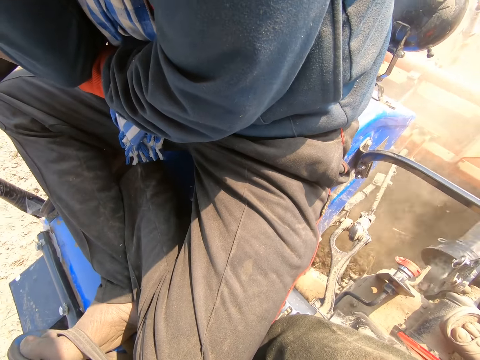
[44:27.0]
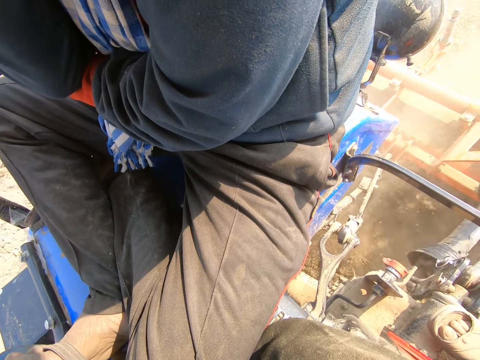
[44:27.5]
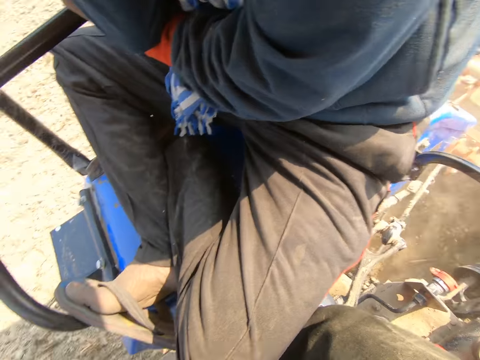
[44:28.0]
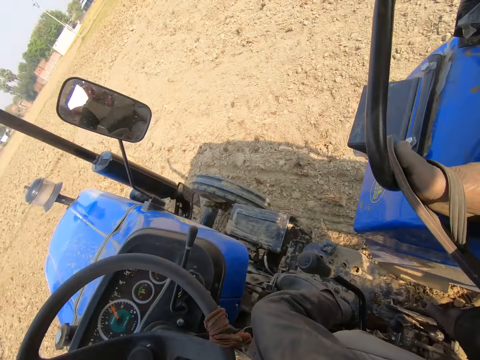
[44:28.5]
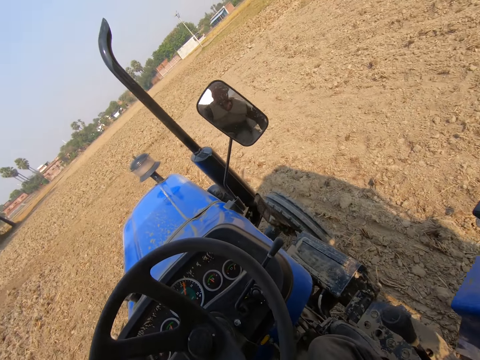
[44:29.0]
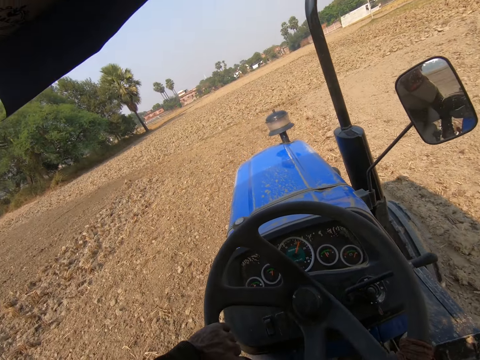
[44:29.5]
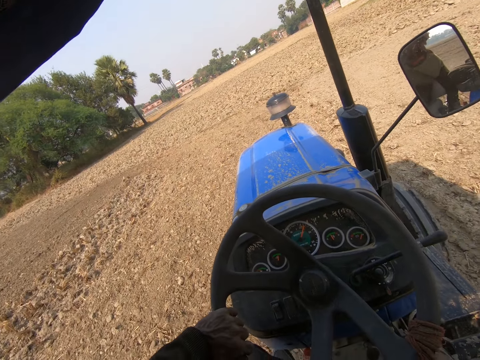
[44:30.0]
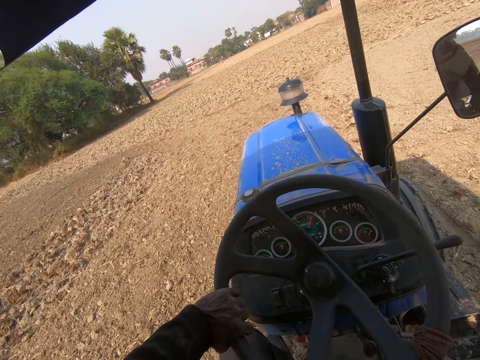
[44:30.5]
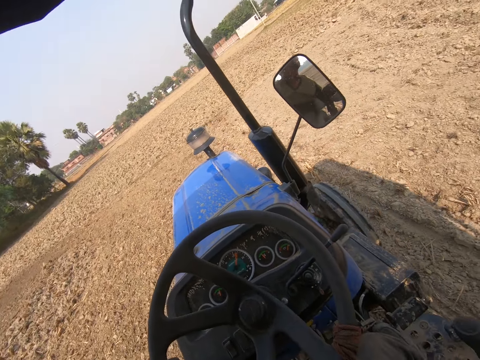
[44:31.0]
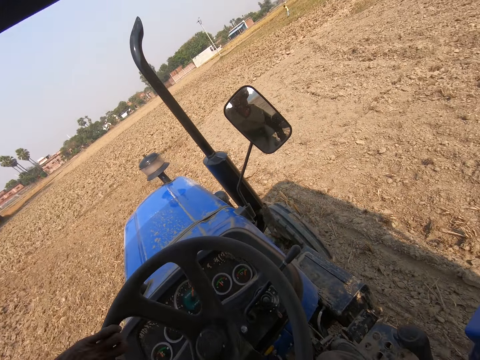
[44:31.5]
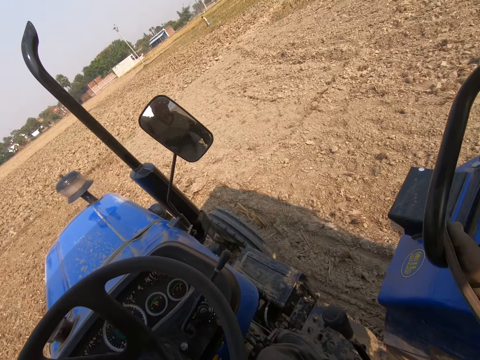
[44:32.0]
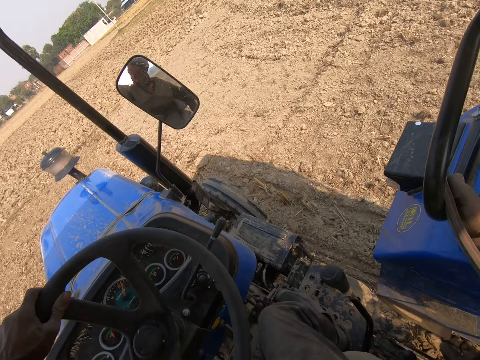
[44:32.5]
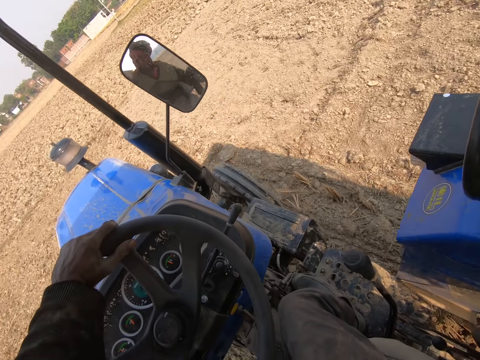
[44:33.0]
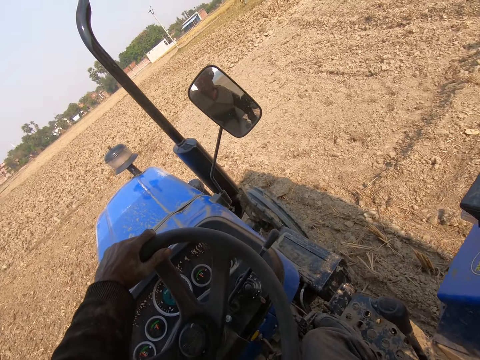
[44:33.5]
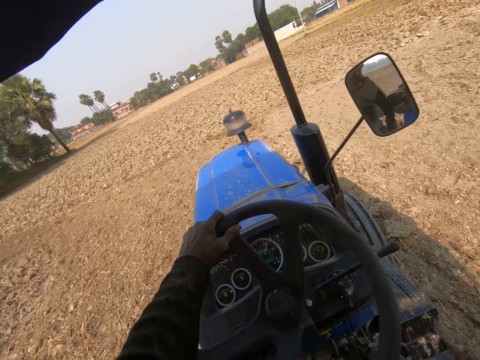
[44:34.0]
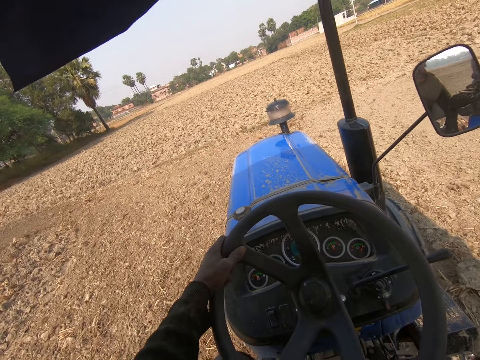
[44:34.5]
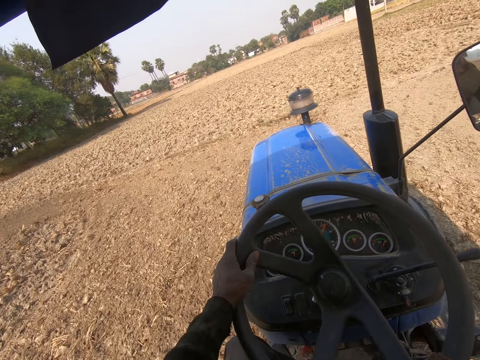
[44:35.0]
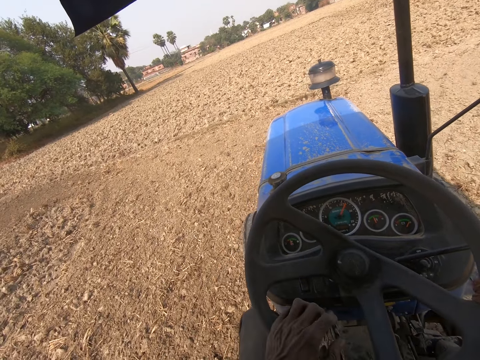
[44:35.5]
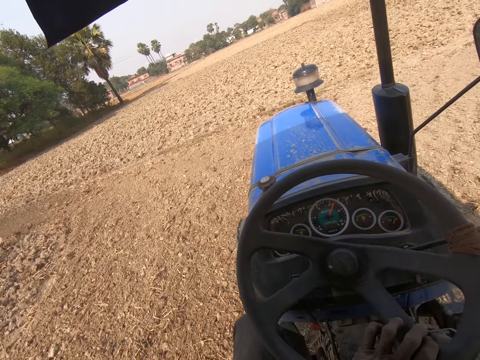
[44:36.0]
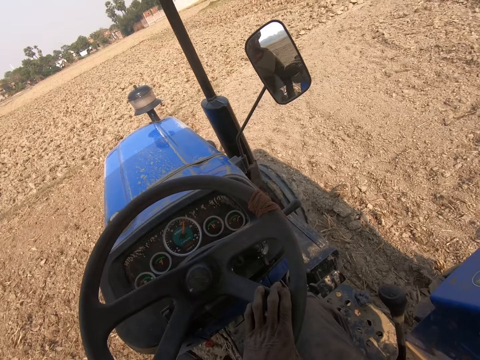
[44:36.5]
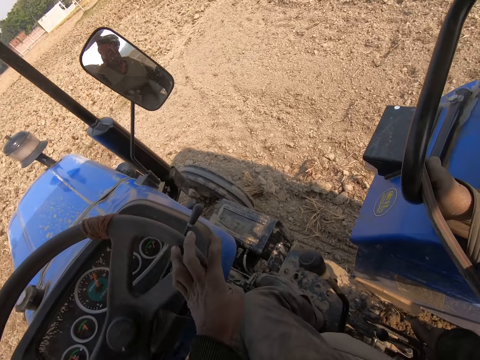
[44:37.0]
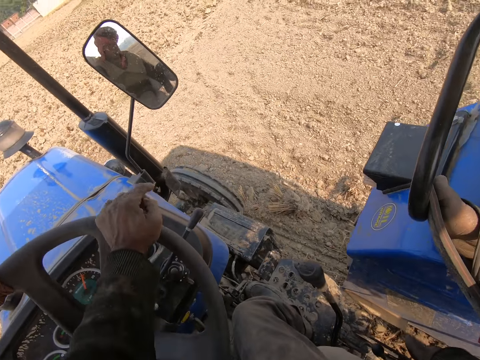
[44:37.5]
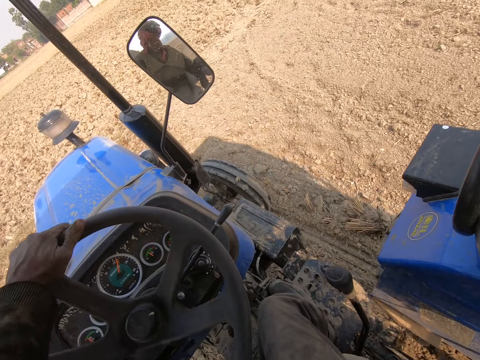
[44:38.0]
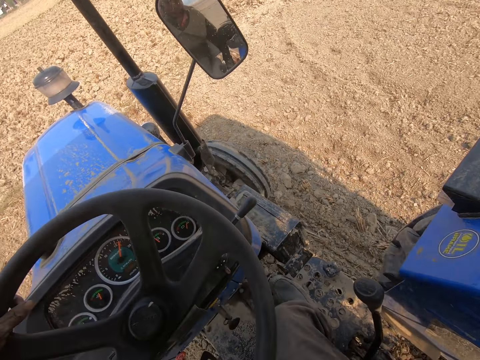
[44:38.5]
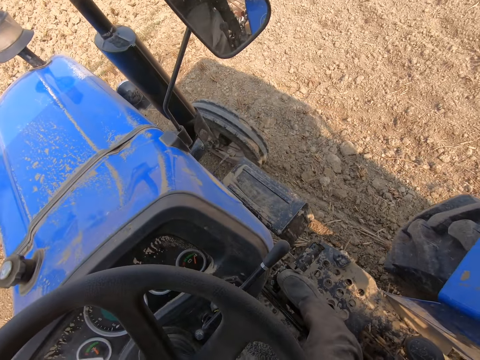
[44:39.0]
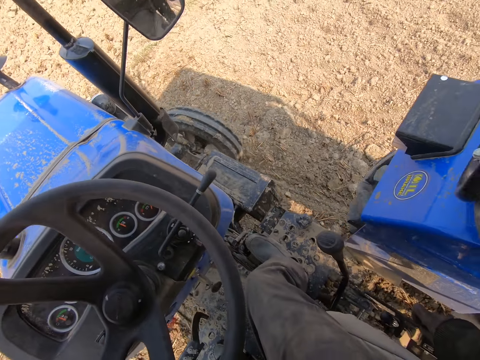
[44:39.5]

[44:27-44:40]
The camera wearer drives the tractor.

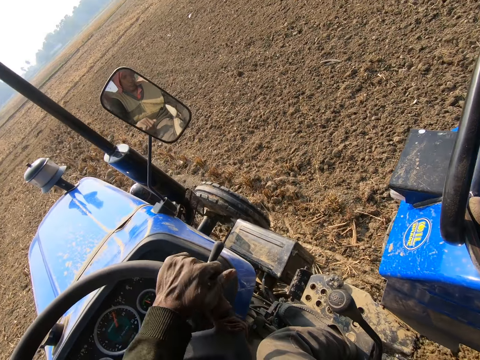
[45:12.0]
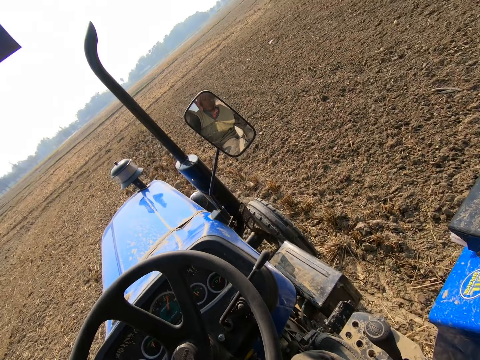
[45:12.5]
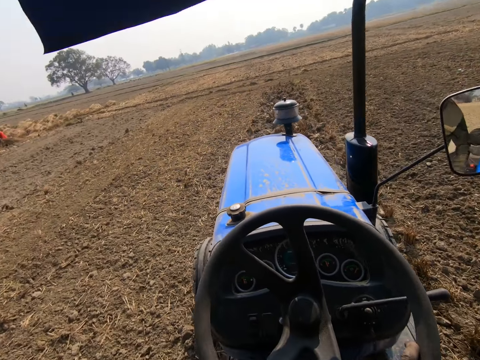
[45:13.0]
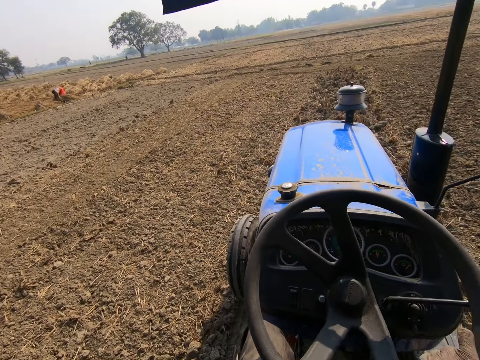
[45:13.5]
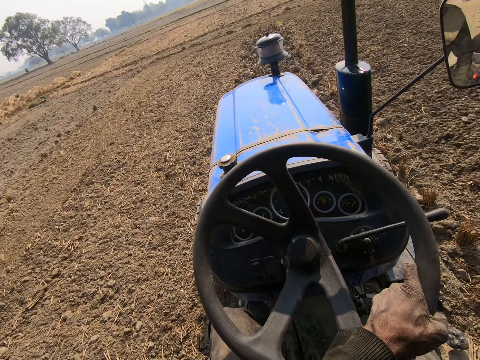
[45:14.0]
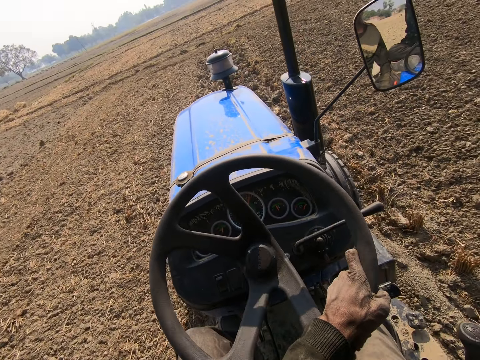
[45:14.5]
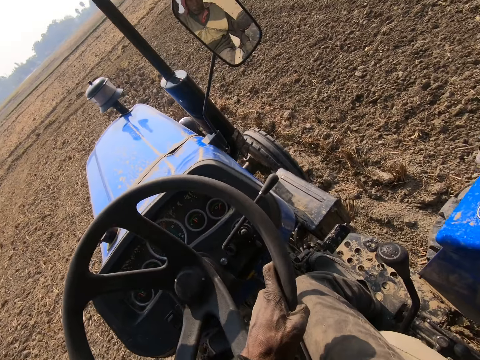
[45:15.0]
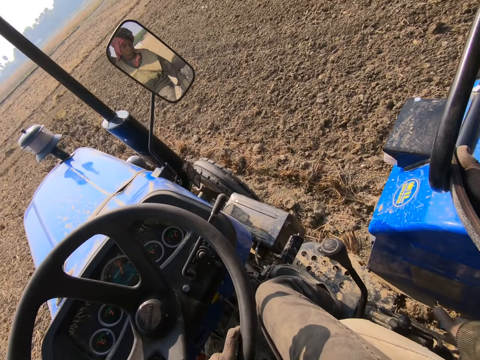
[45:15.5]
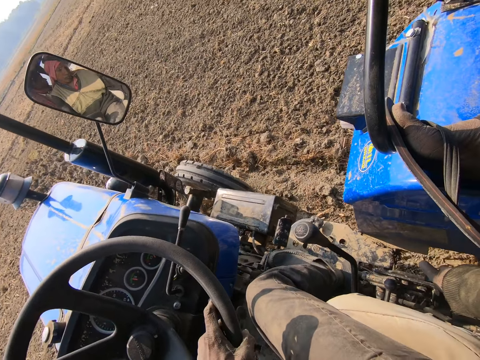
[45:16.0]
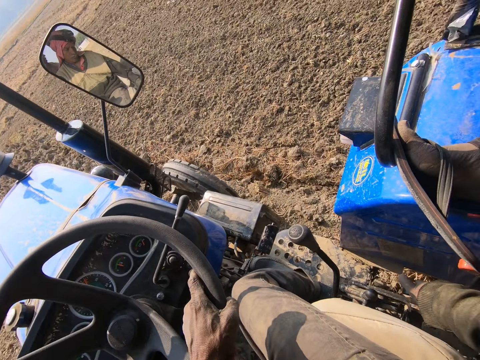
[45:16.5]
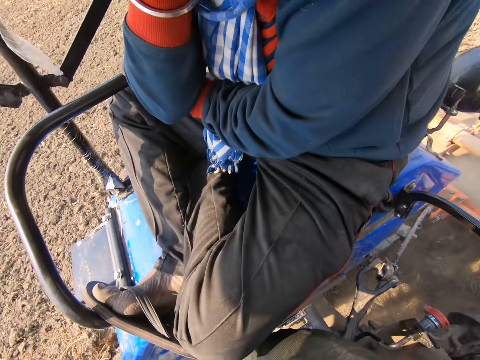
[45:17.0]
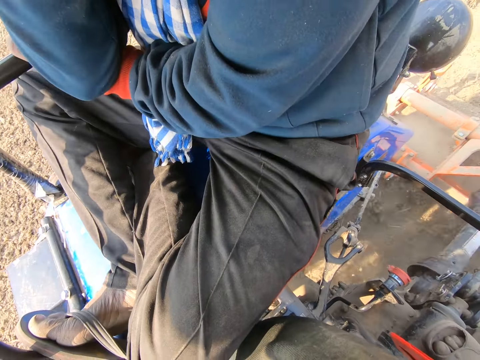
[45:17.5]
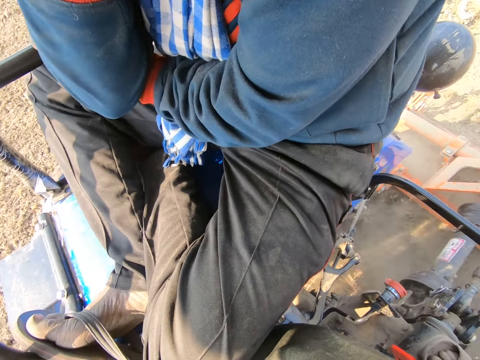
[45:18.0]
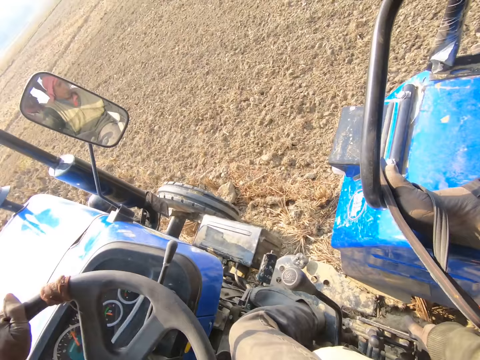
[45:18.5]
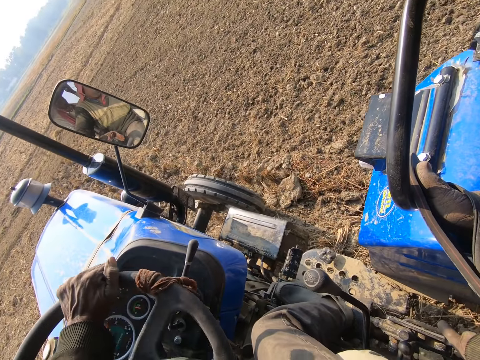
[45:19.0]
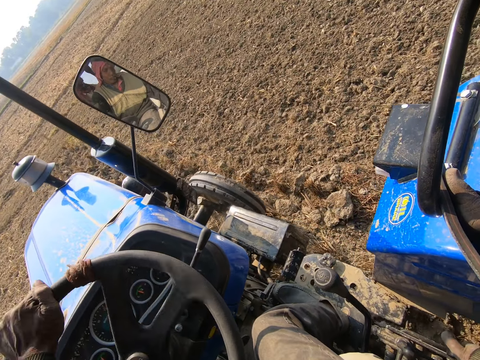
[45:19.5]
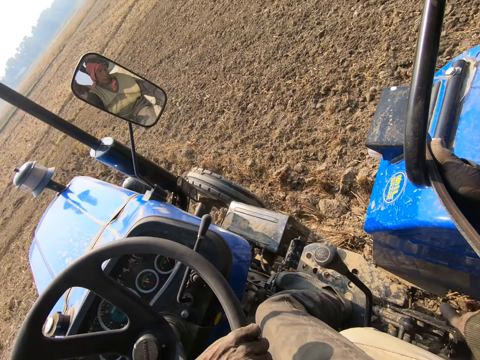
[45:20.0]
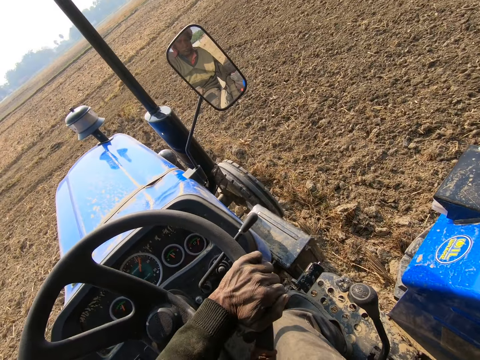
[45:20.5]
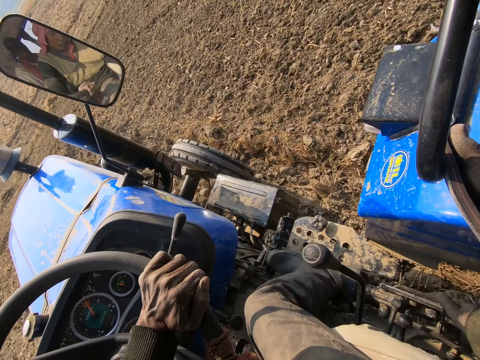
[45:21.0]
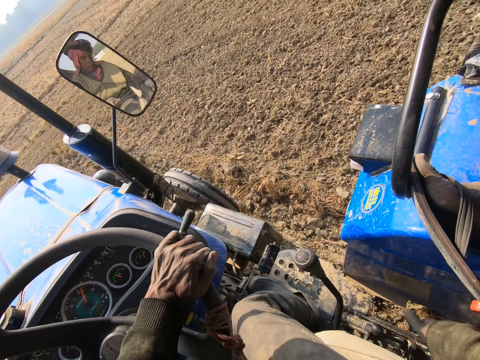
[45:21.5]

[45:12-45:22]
A lady does something. The camera wearer drives the tractor.

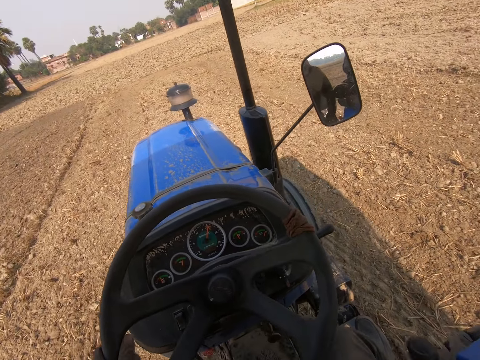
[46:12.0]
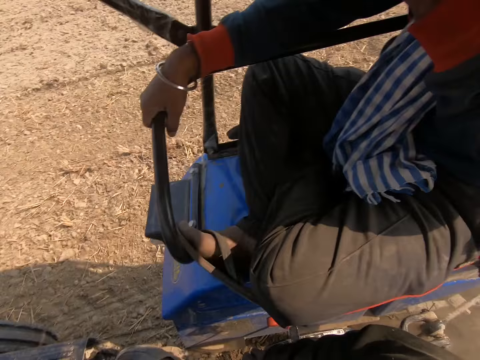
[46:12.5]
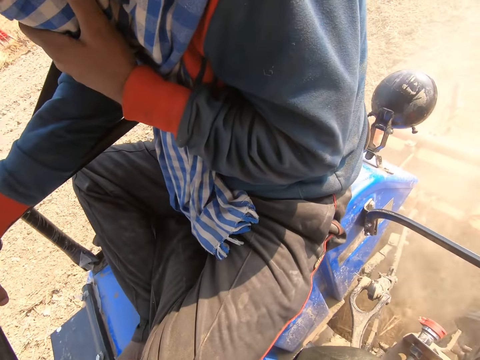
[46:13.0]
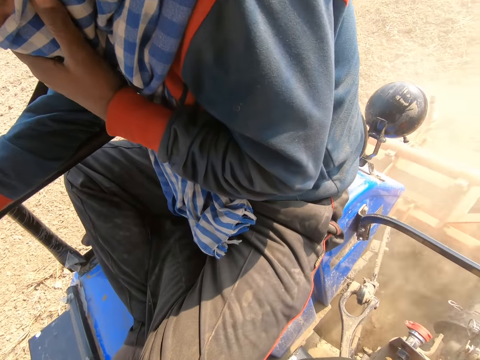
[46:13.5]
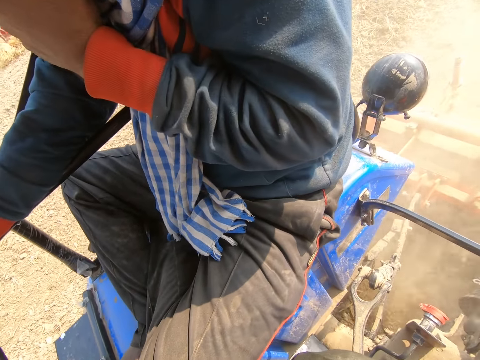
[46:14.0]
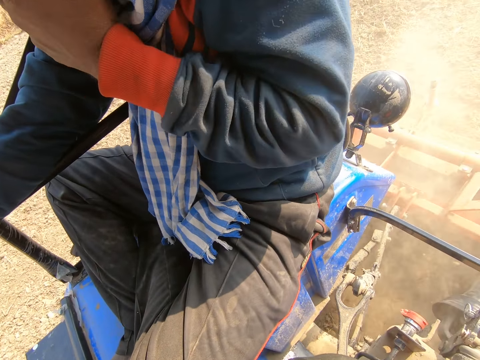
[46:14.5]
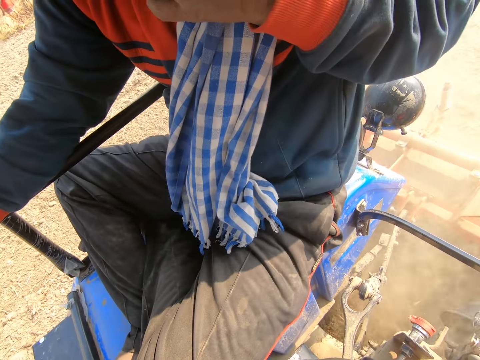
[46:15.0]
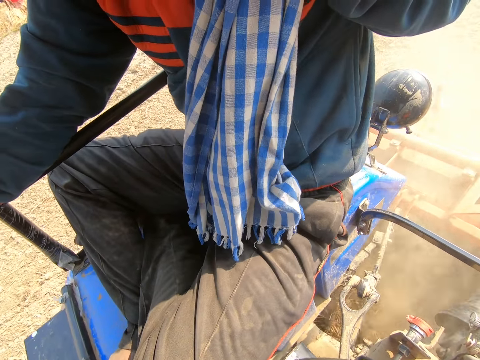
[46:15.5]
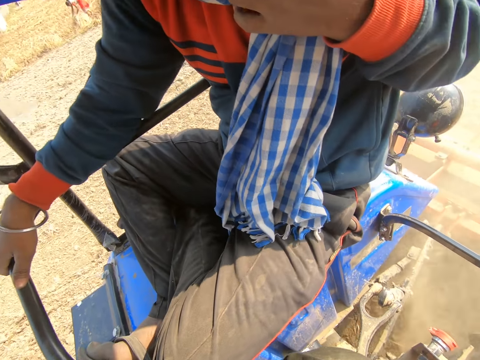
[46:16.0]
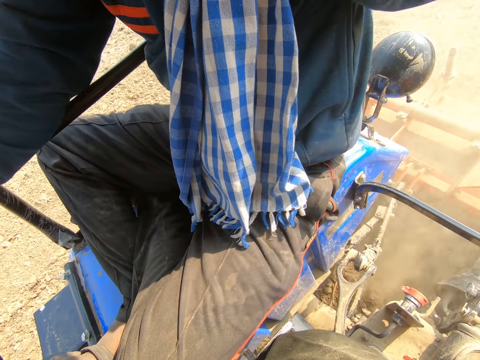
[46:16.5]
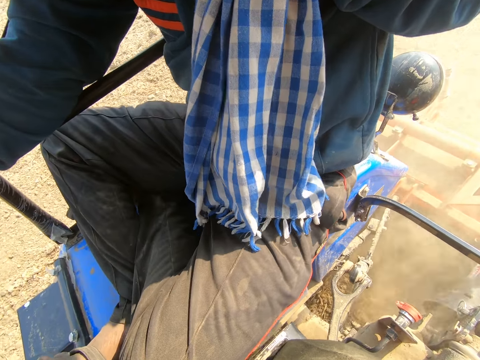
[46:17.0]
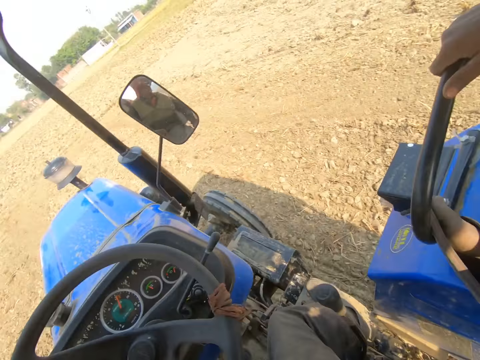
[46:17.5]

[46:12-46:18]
A man touches the scarf. The camera wearer drives the tractor.
